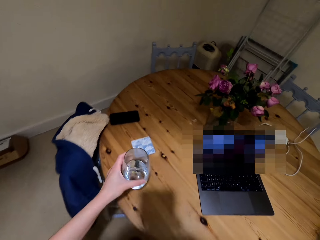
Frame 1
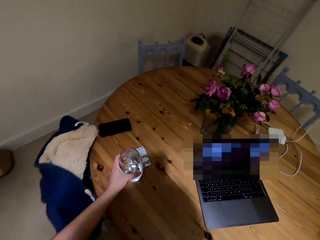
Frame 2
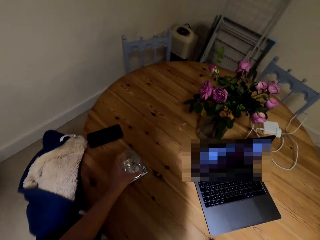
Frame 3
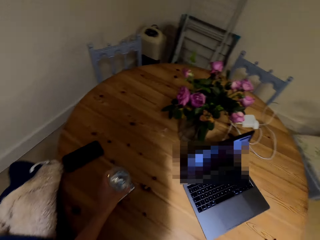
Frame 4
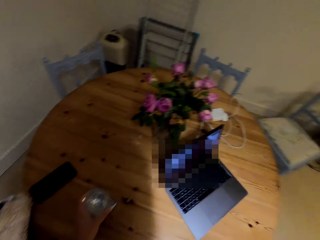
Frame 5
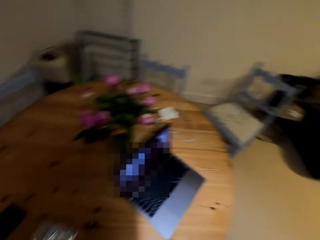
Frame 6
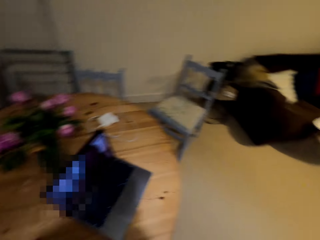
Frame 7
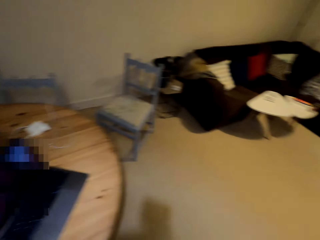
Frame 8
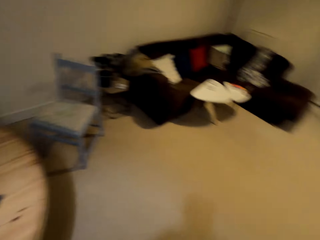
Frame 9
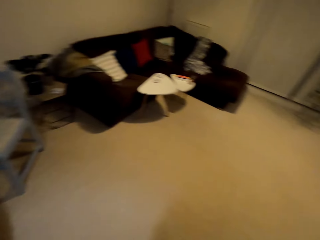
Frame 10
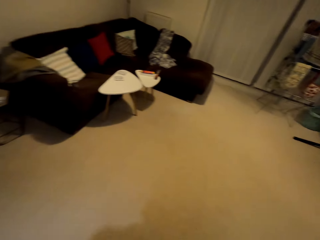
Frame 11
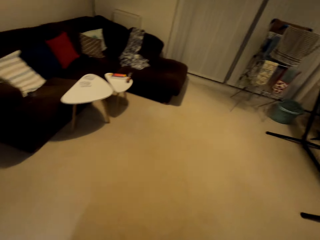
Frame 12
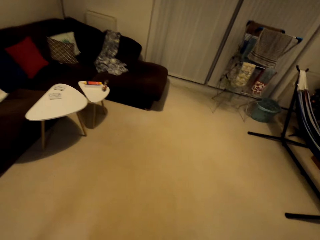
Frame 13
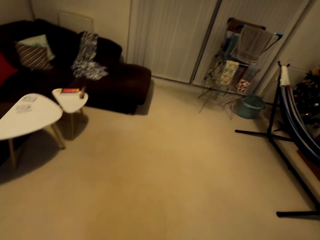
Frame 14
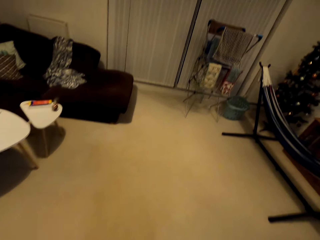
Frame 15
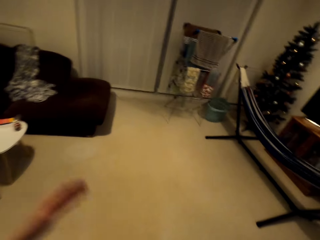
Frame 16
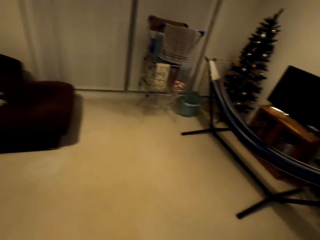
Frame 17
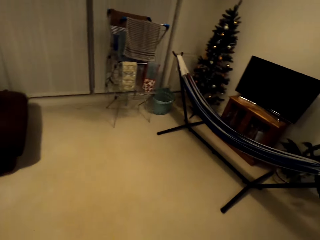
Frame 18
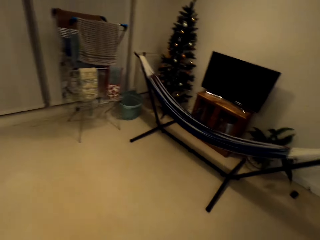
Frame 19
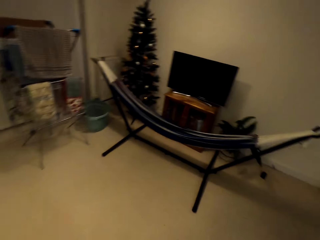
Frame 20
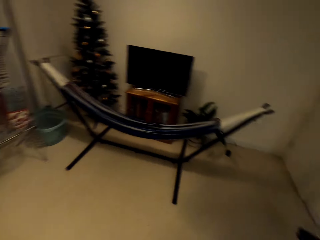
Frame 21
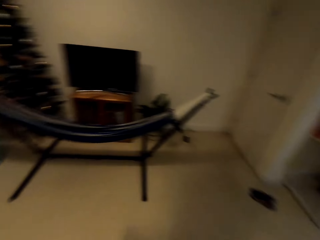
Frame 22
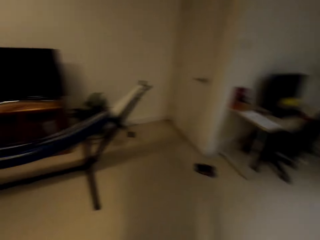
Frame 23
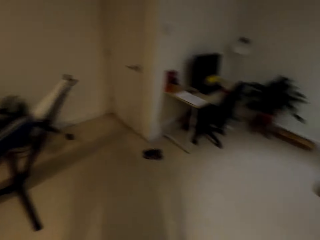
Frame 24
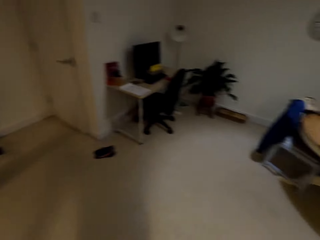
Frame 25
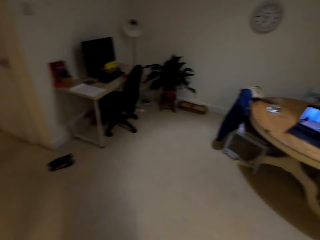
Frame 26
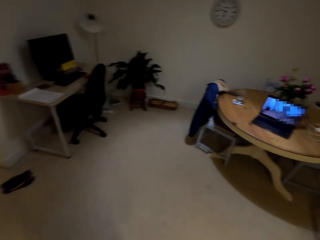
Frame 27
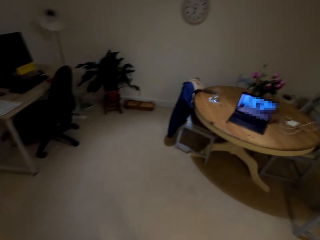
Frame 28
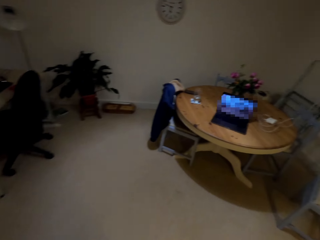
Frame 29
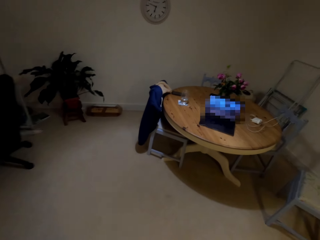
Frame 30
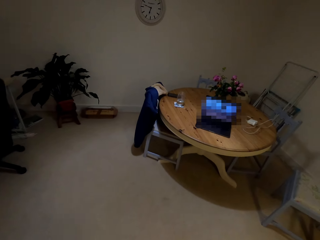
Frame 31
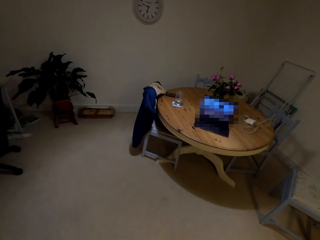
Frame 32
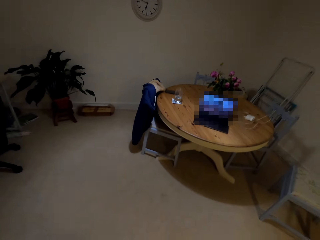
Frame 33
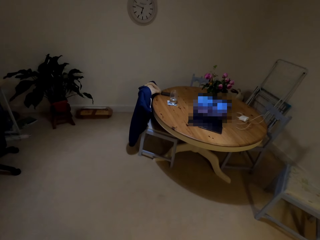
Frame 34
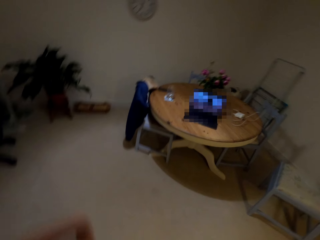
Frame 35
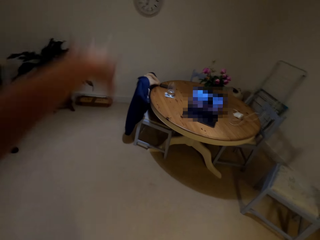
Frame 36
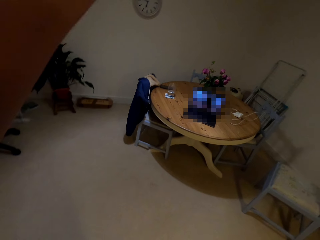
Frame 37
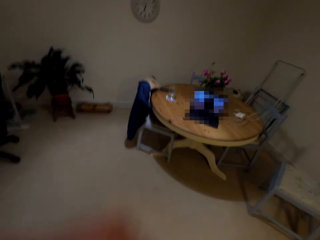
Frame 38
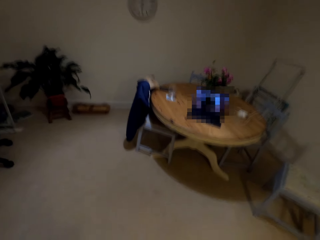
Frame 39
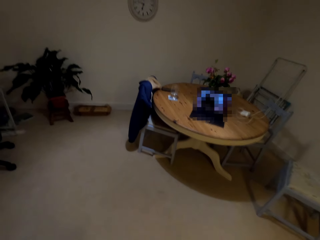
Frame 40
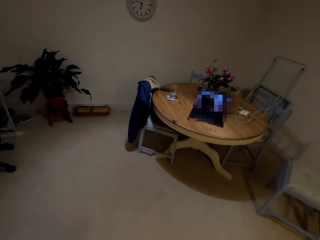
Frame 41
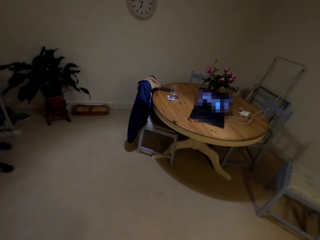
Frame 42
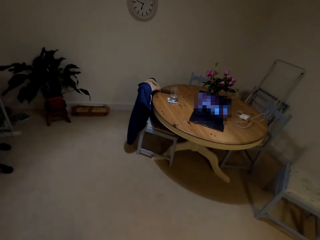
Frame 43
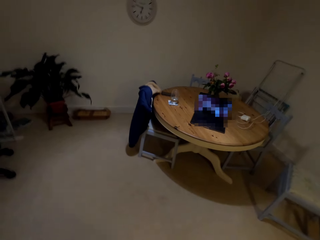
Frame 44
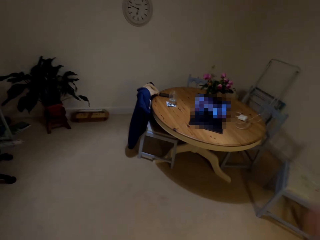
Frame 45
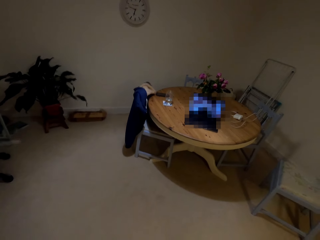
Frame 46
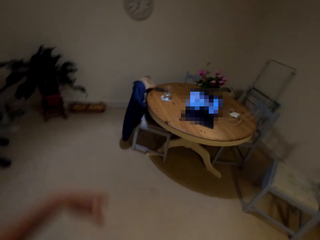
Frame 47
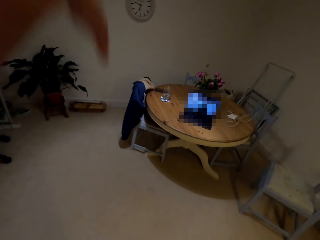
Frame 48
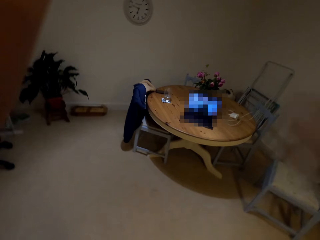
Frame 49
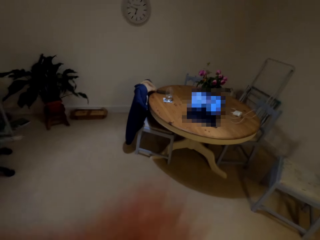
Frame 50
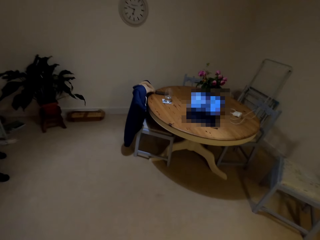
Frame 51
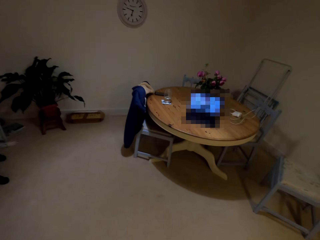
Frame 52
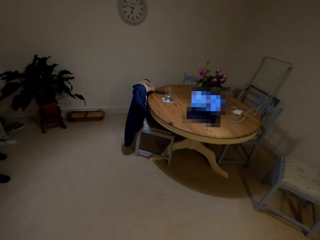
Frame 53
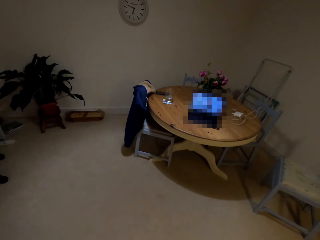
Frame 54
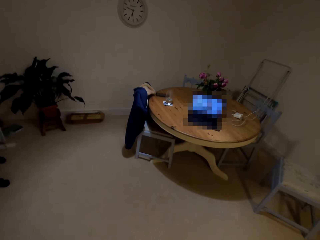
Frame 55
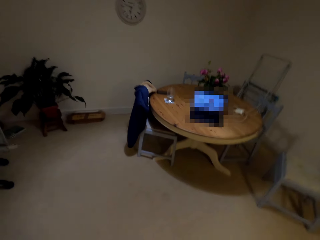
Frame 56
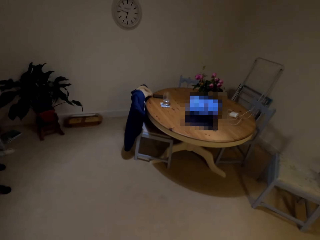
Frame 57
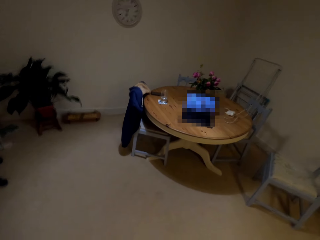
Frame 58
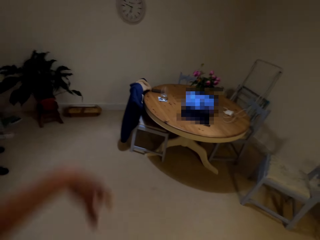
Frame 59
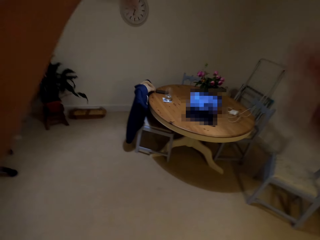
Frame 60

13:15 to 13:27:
The camera wearer puts a glass of water on the table. They walk around, work out, and dance to the laptop music.

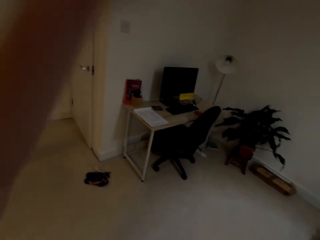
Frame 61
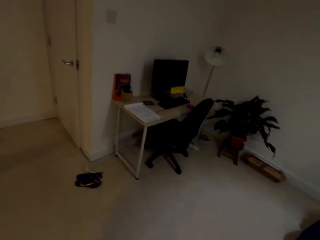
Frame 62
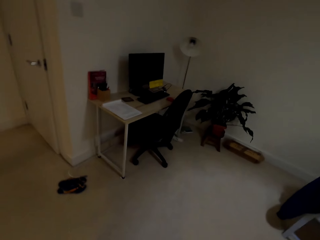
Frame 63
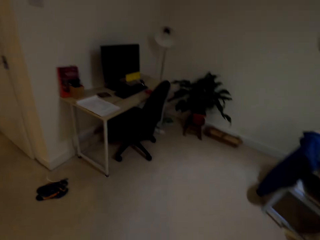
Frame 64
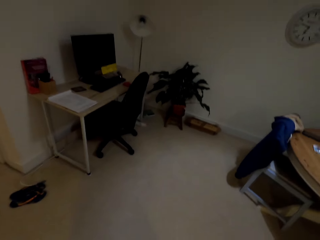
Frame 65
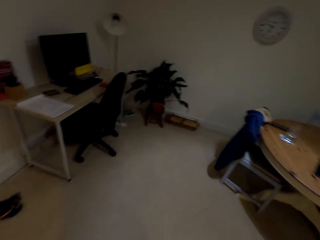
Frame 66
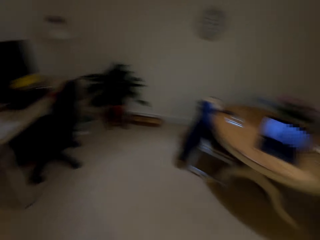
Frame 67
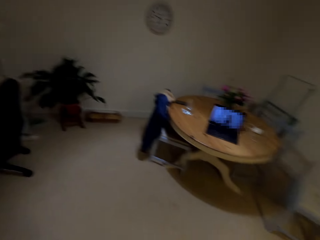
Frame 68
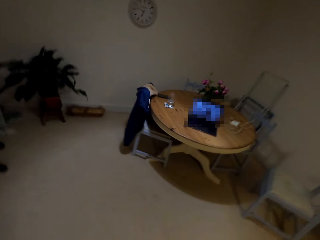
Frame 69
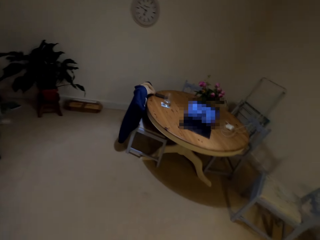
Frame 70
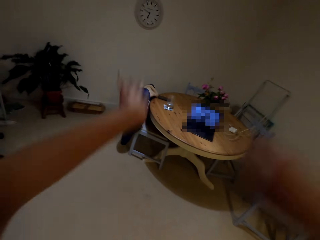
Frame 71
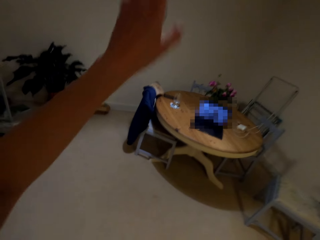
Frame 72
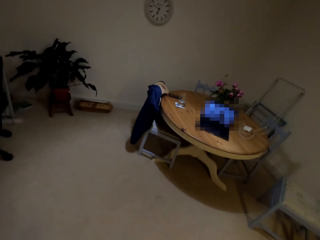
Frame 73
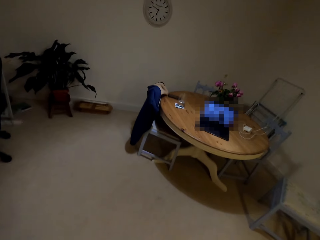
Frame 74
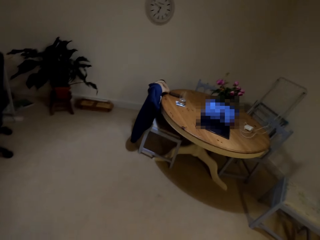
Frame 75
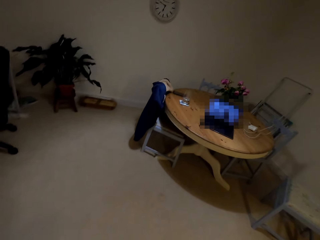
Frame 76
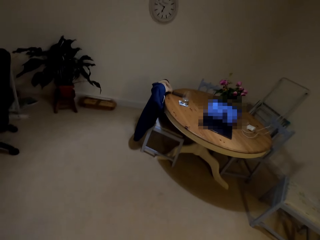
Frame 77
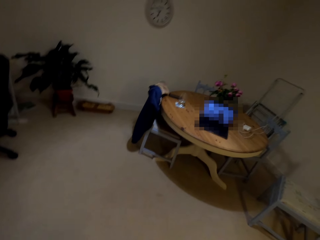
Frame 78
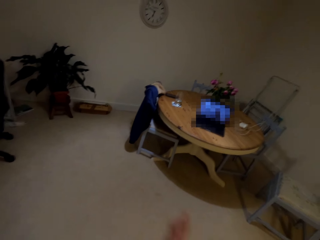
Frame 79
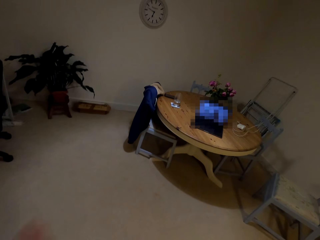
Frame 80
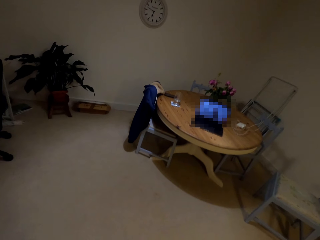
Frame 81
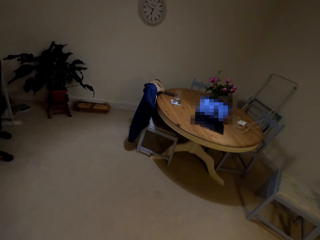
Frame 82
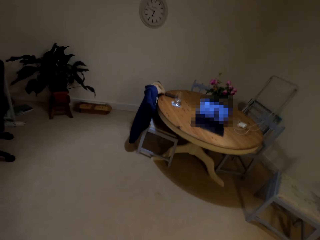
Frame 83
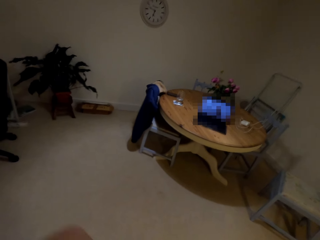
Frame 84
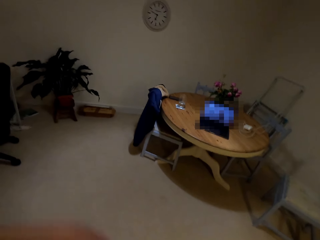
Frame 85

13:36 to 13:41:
The camera wearer turns around.

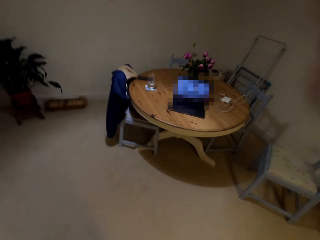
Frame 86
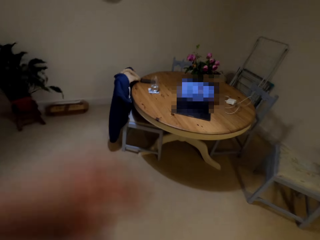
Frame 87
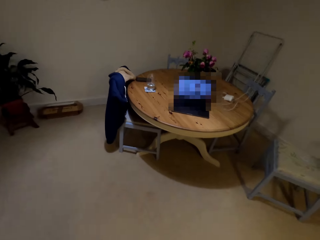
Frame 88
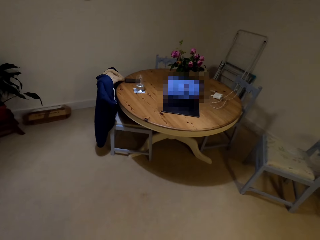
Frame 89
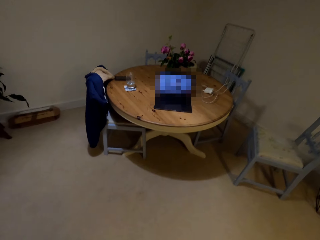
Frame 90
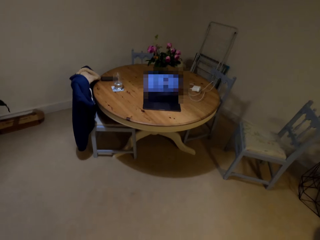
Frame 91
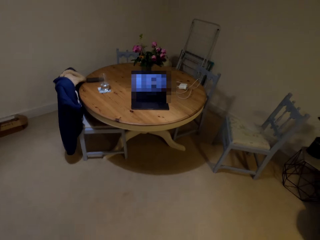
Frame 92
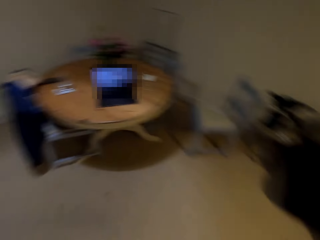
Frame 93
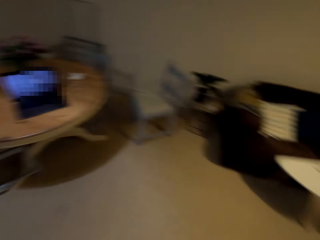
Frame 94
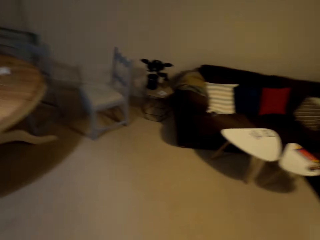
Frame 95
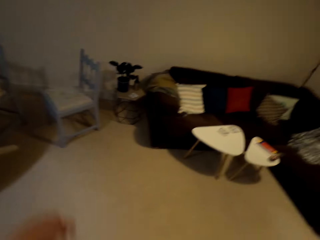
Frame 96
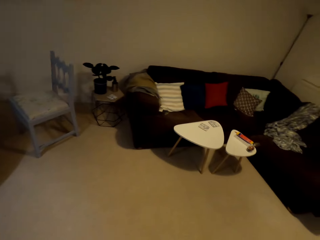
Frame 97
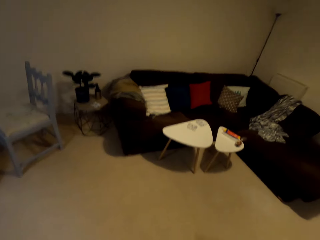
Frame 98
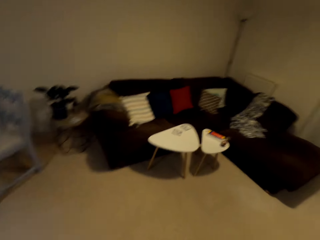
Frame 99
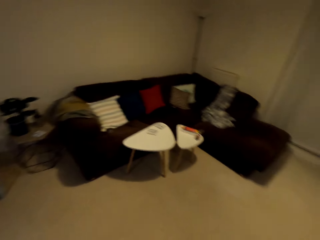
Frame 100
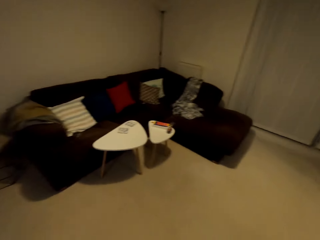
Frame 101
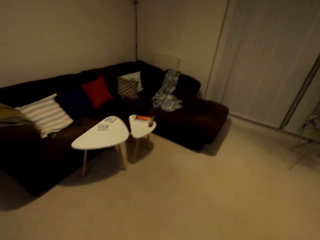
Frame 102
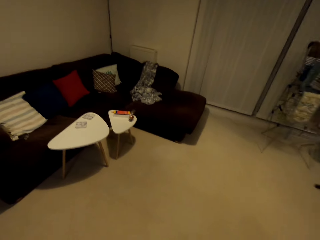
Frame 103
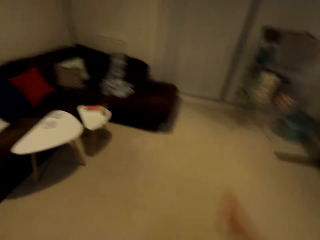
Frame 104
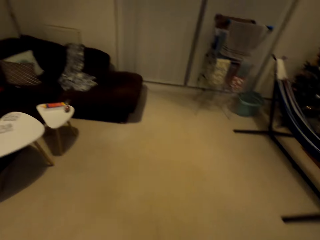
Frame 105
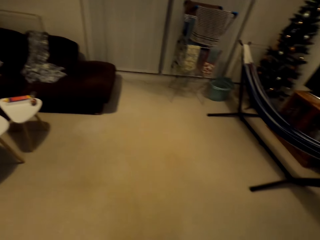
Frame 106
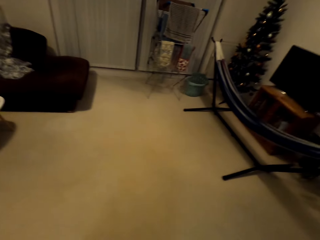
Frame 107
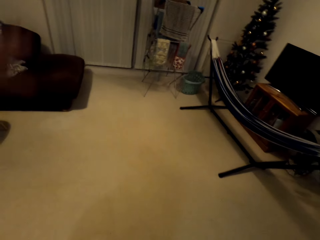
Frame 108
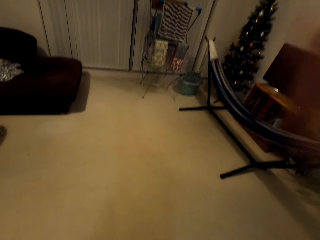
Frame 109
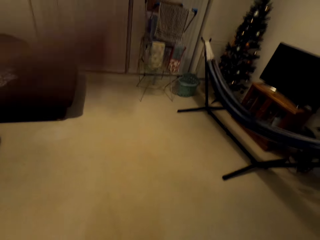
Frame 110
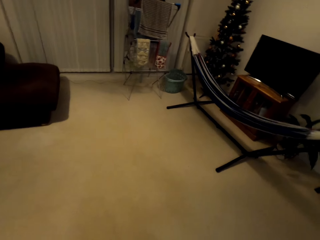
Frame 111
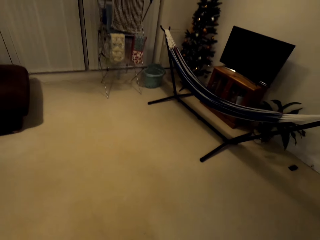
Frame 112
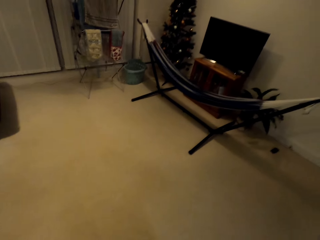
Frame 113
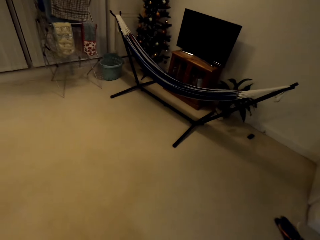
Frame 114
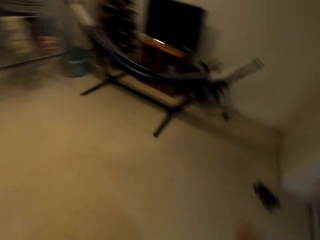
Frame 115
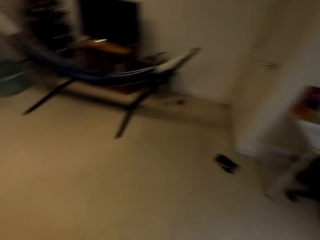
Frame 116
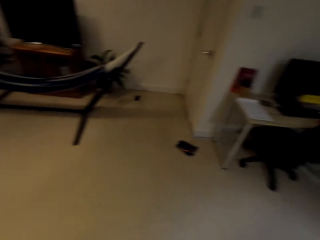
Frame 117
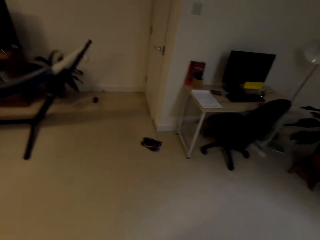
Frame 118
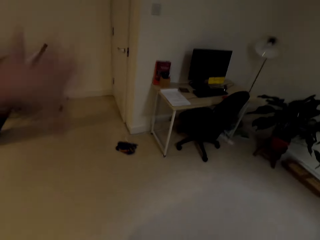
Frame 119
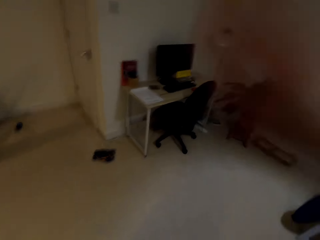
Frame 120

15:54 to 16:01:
The camera wearer turns around.
